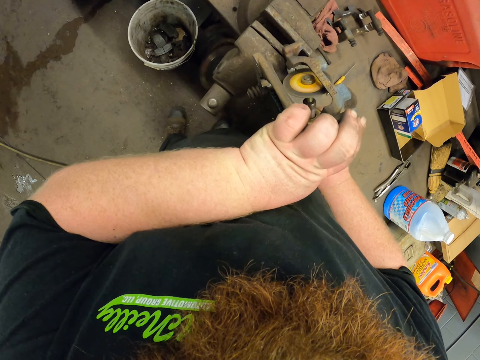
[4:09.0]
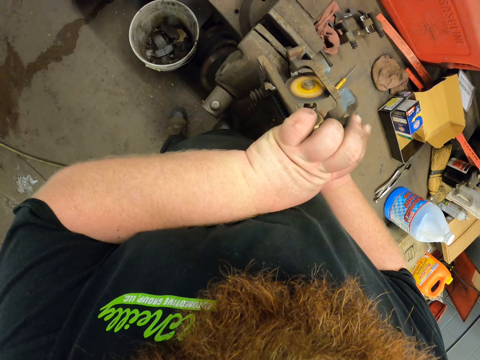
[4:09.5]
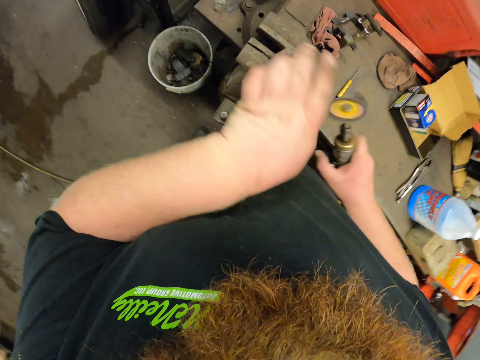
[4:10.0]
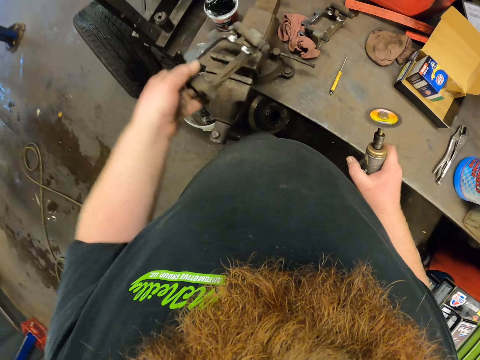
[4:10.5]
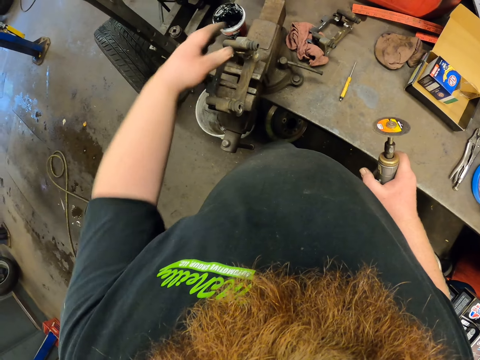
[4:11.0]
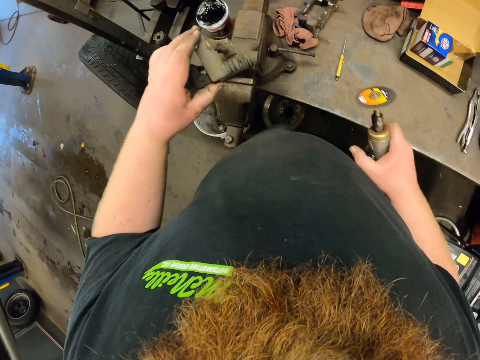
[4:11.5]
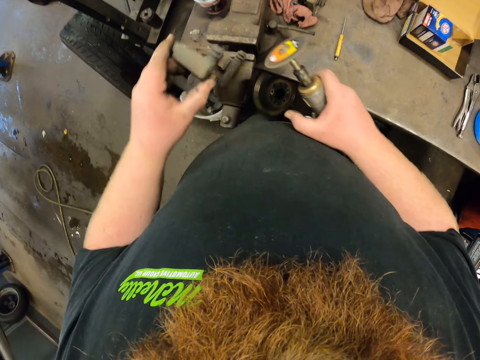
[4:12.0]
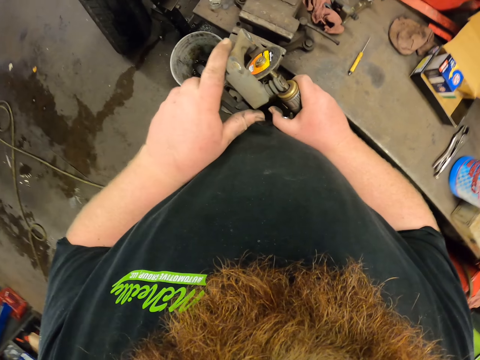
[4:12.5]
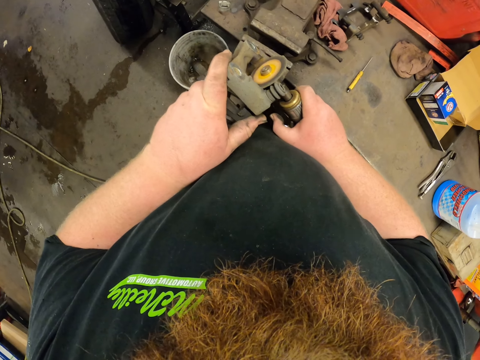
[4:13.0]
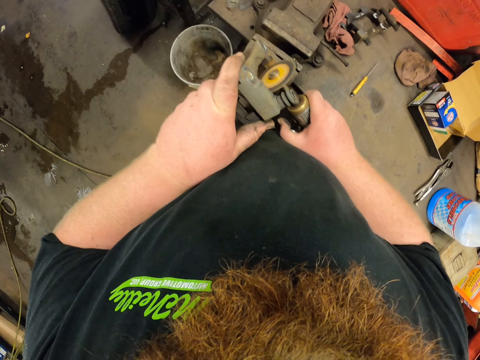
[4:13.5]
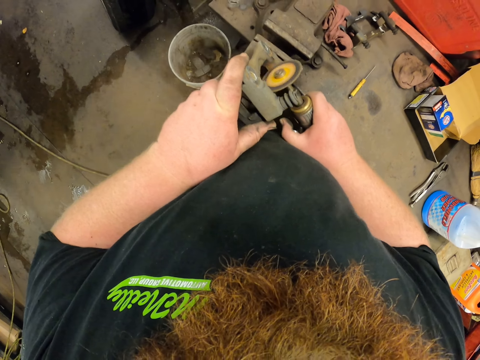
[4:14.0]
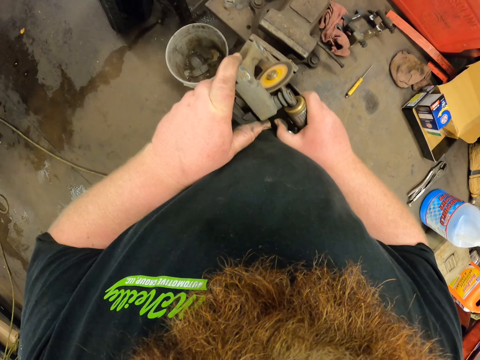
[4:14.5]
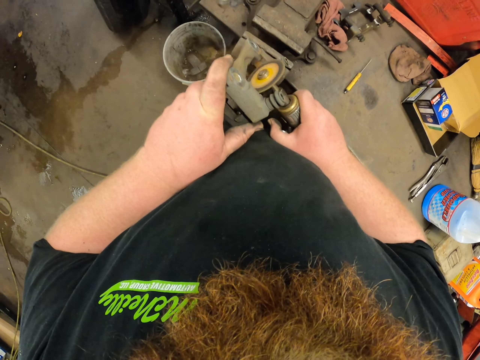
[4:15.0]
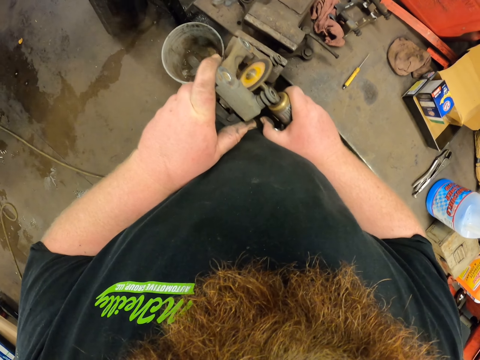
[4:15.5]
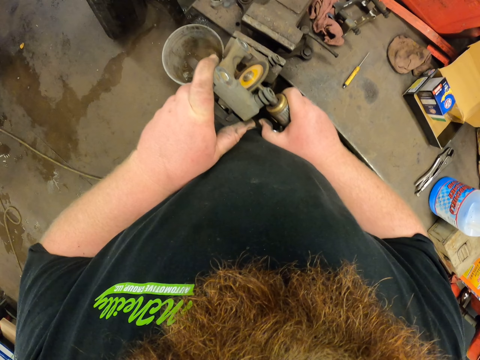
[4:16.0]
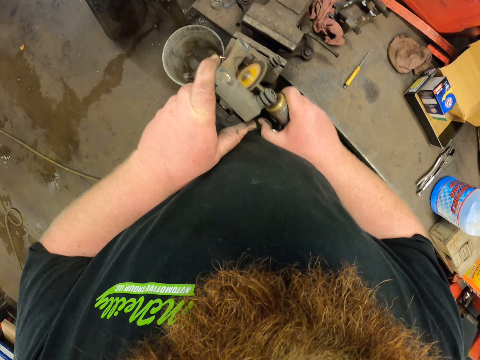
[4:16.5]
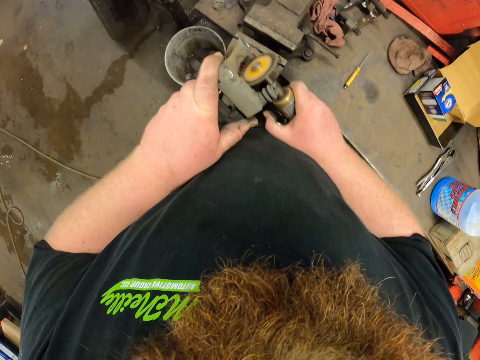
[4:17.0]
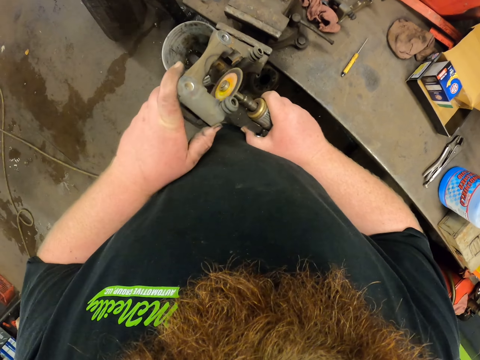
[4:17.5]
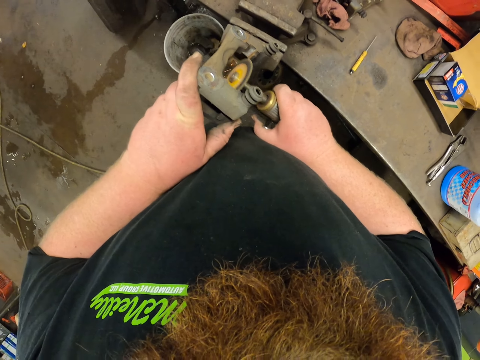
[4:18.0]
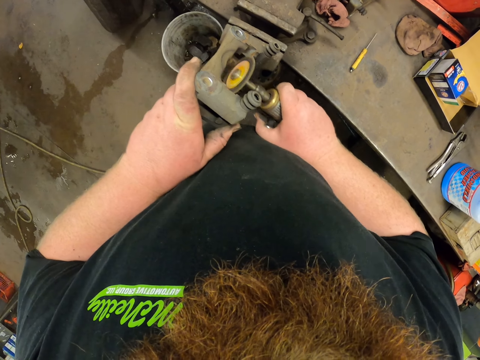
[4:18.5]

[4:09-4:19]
The camera wearer turns something. They adjust metal on the work table. They weld the metal with the grinder or hose pipe cutting machine.

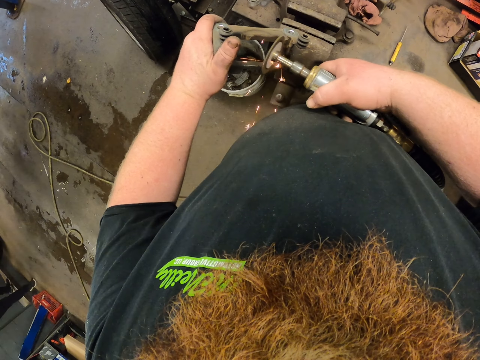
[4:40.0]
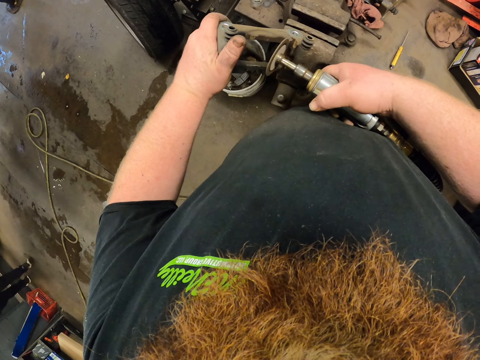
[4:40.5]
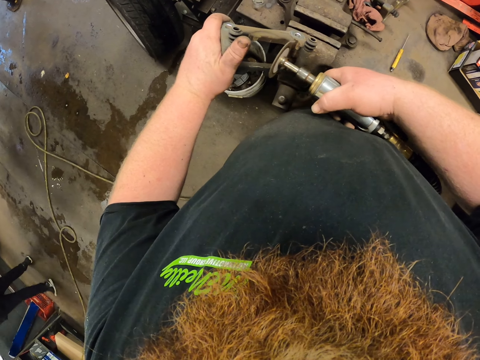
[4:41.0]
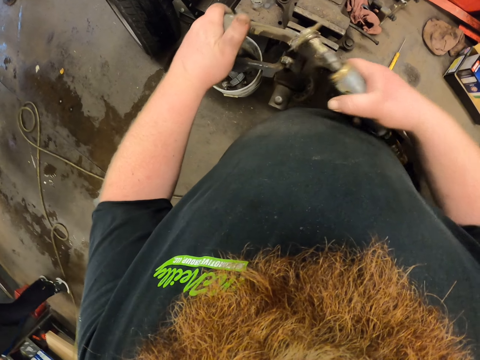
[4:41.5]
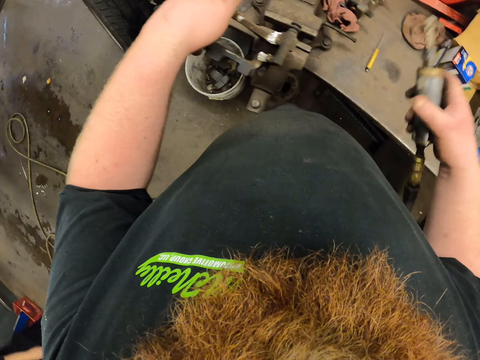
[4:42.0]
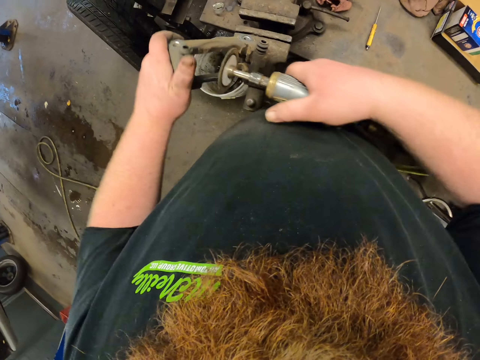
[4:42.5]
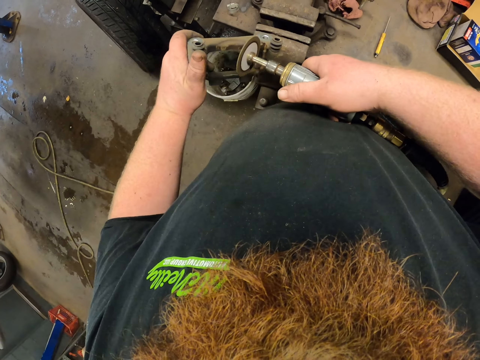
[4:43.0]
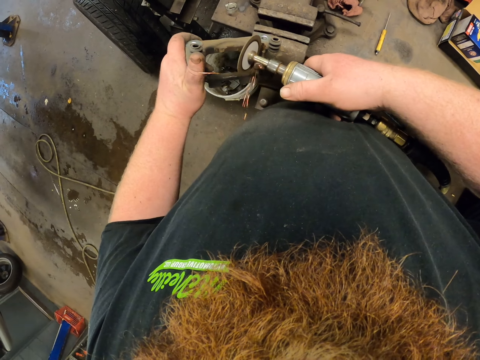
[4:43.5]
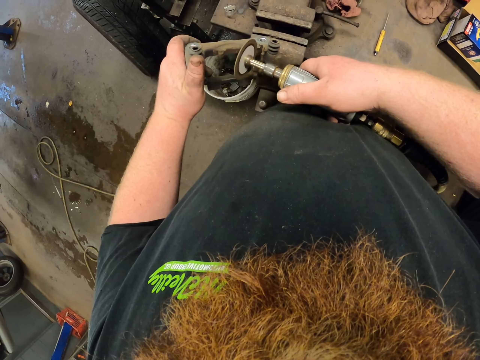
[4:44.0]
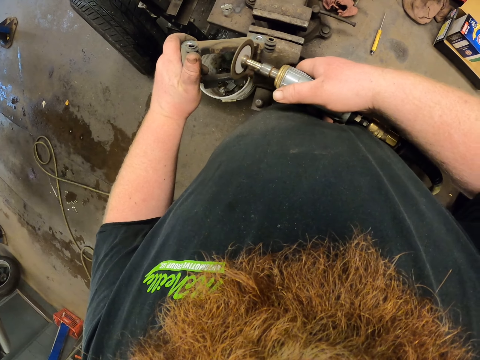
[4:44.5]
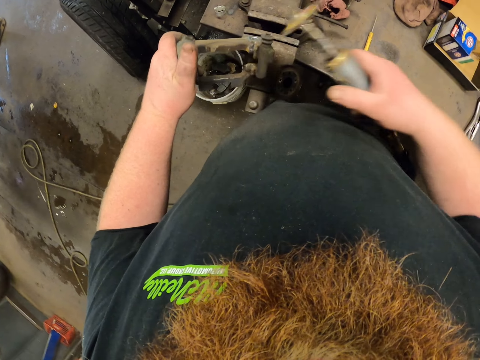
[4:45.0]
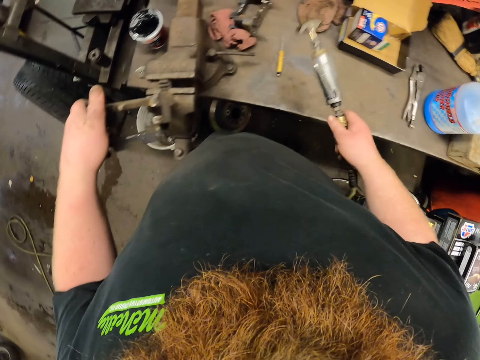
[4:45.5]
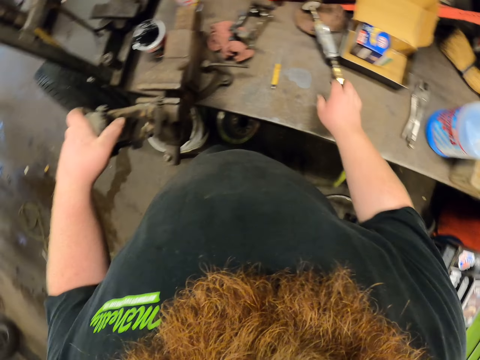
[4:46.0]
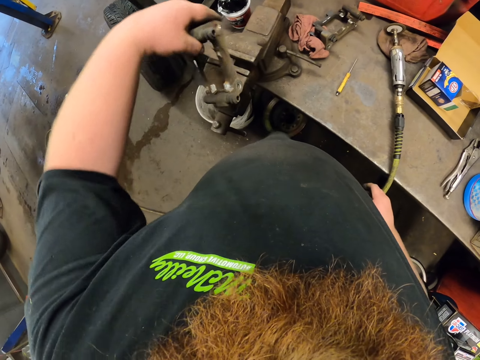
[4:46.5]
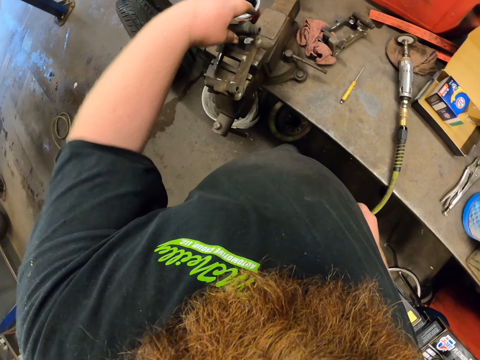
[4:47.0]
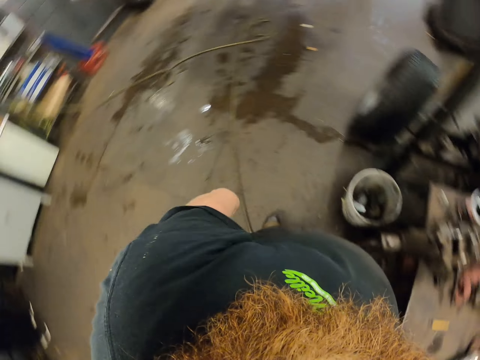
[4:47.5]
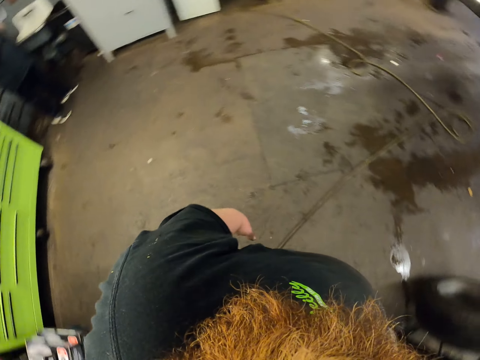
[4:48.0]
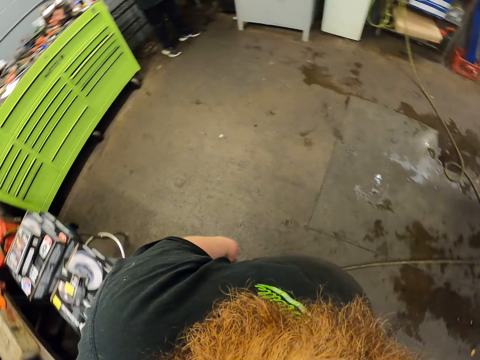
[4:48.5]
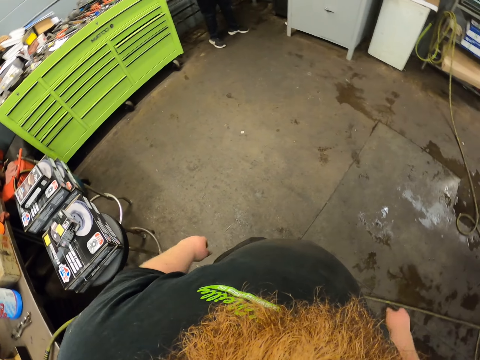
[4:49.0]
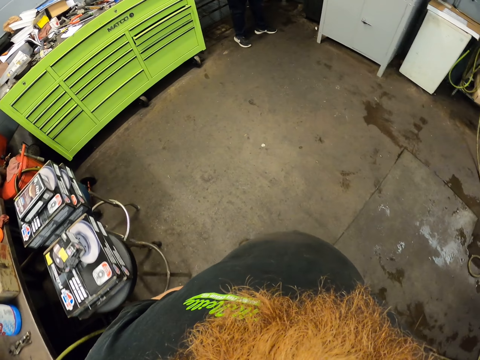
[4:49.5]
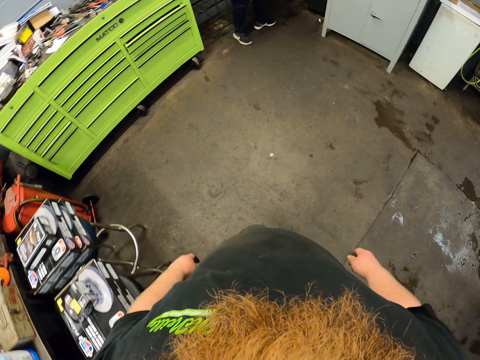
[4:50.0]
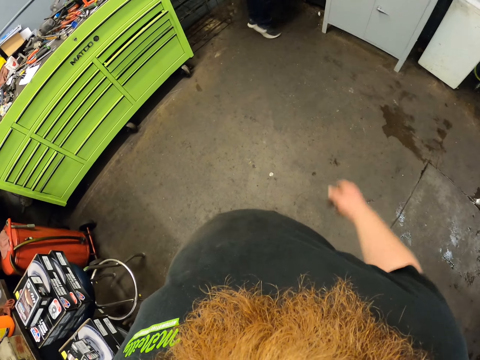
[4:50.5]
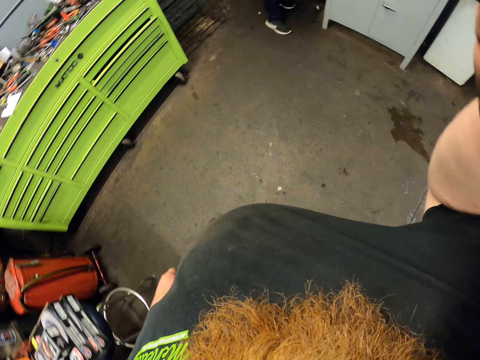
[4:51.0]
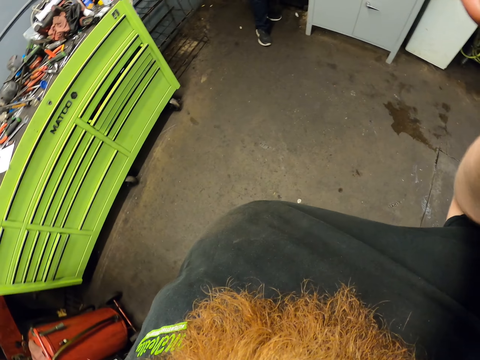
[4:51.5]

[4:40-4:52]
A man walks in the room. The camera wearer cuts something with the hose pipe cutting machine. They put the grinder or hose pipe cutting machine on the work table. They put something on something. They walk in the garage. They adjust the camera.
